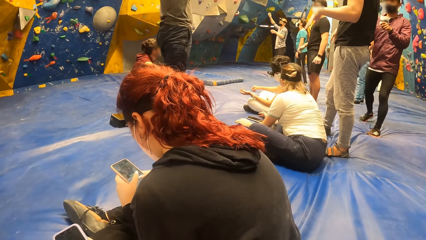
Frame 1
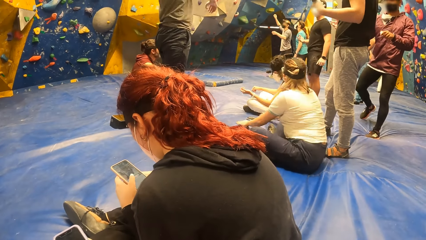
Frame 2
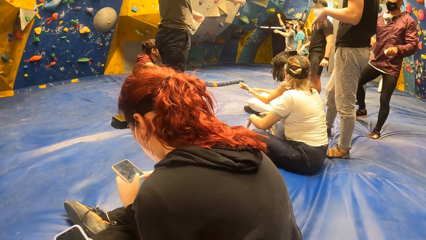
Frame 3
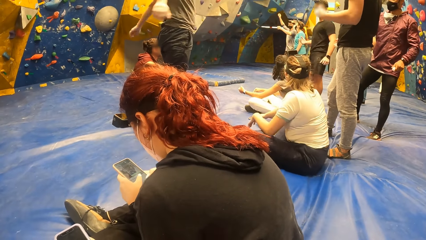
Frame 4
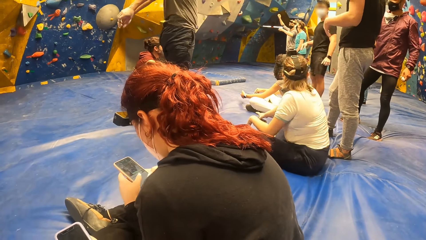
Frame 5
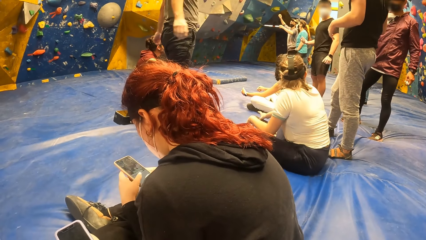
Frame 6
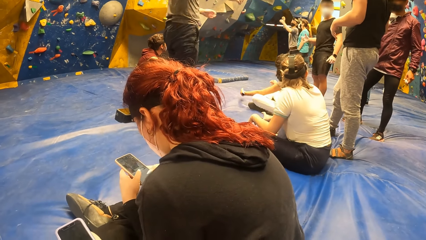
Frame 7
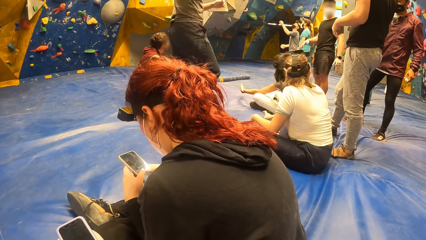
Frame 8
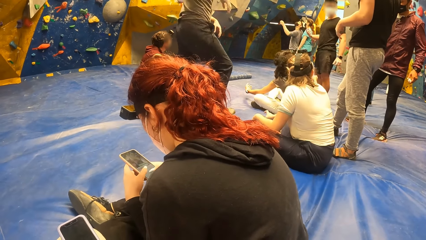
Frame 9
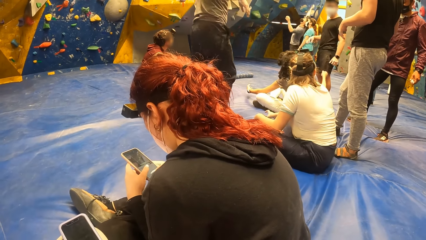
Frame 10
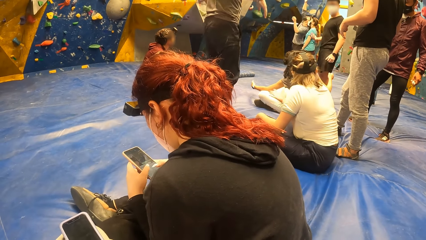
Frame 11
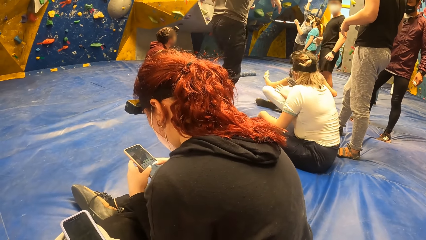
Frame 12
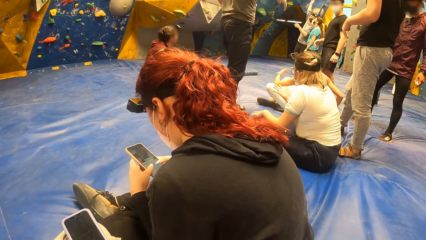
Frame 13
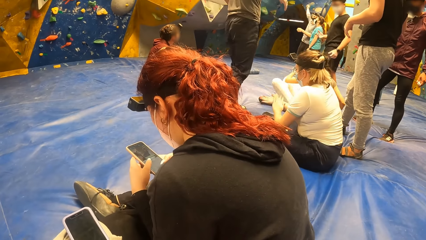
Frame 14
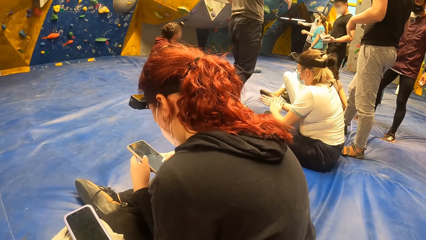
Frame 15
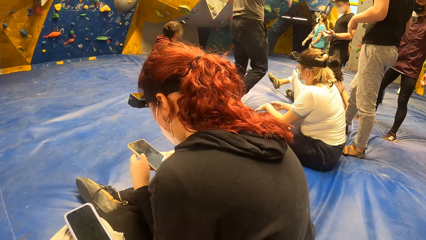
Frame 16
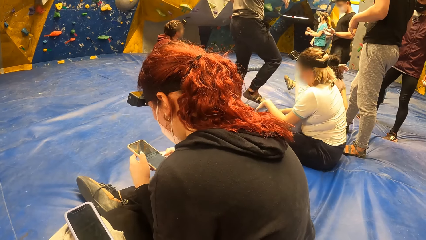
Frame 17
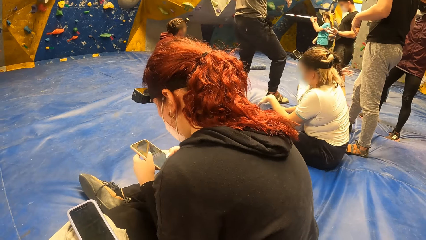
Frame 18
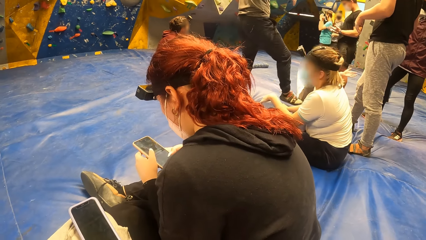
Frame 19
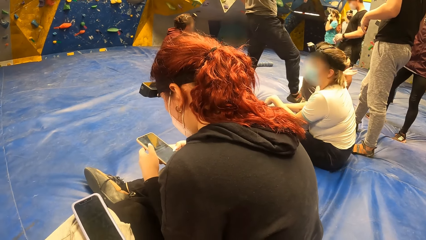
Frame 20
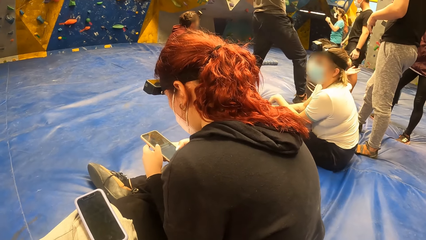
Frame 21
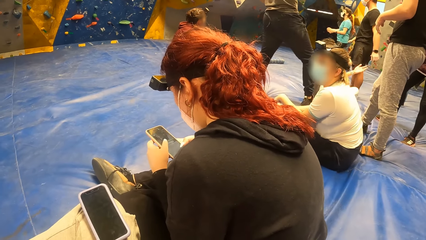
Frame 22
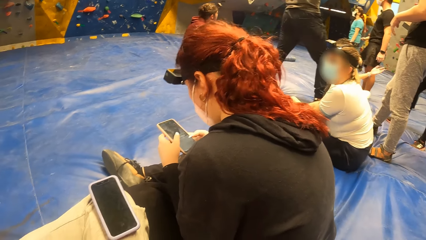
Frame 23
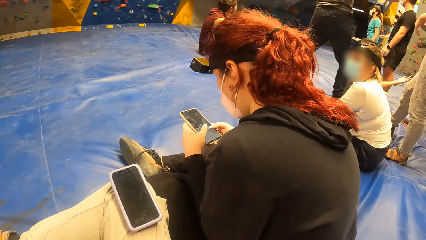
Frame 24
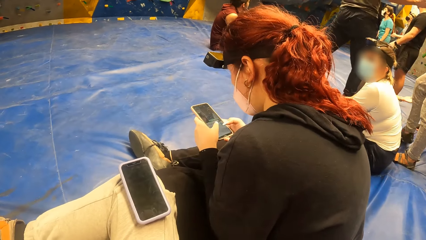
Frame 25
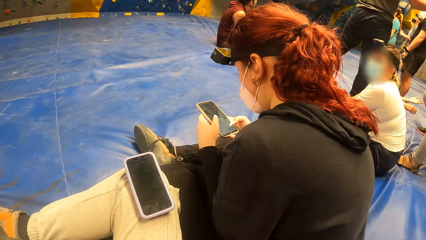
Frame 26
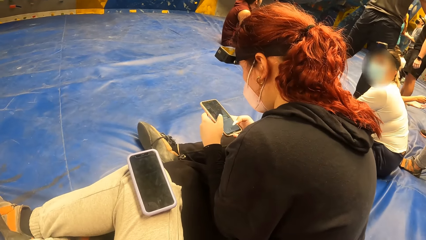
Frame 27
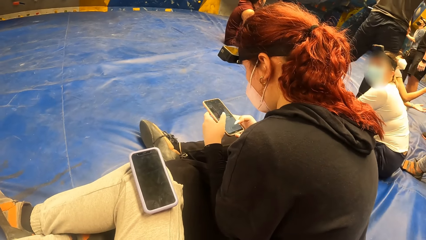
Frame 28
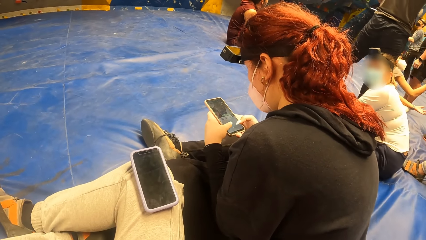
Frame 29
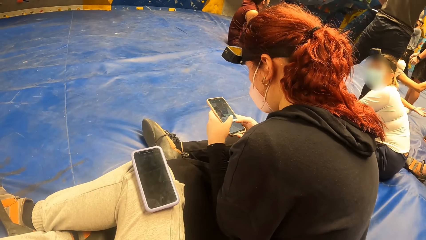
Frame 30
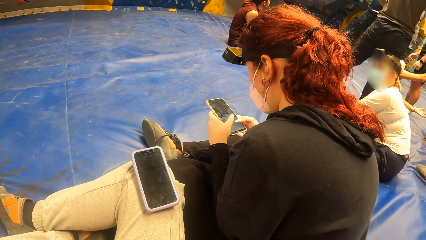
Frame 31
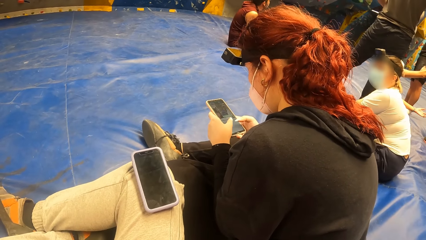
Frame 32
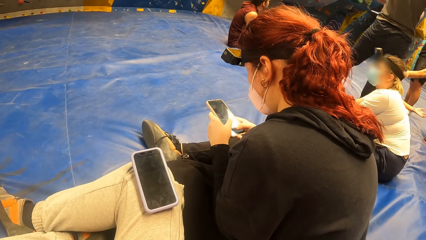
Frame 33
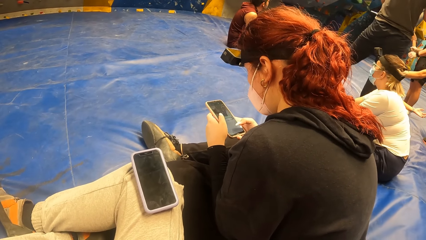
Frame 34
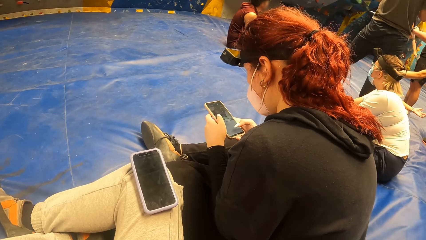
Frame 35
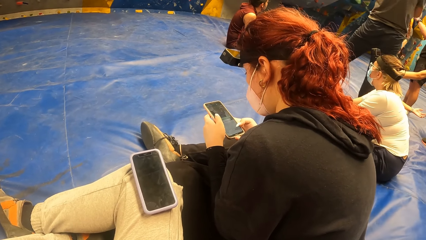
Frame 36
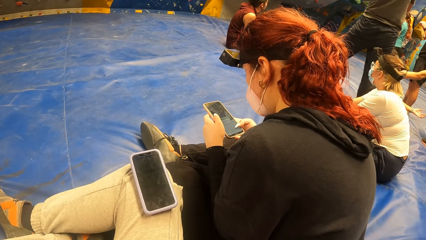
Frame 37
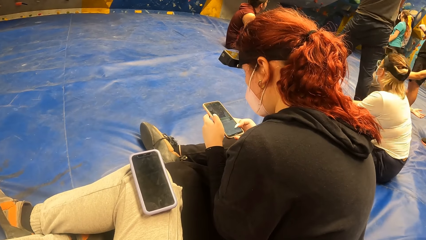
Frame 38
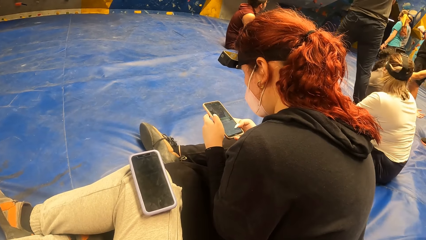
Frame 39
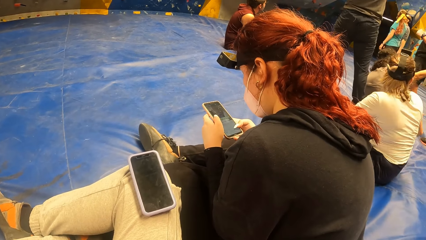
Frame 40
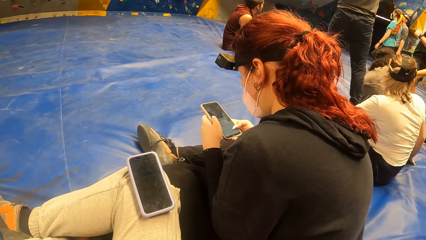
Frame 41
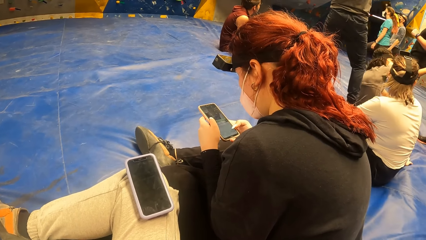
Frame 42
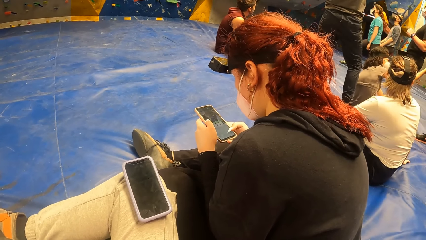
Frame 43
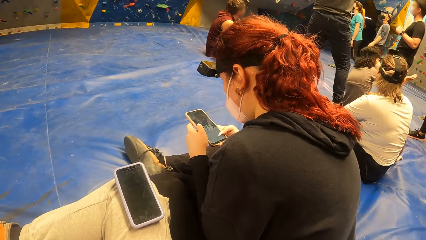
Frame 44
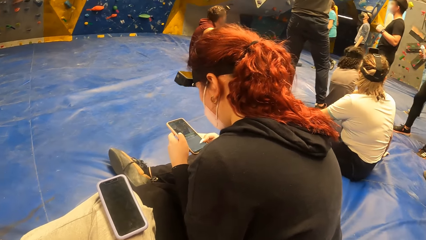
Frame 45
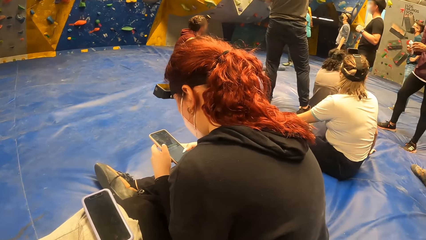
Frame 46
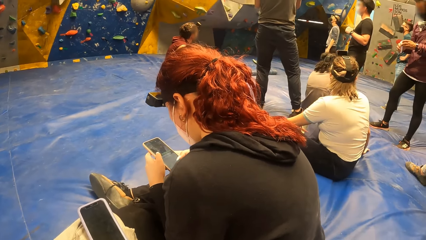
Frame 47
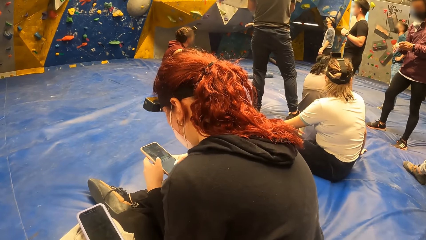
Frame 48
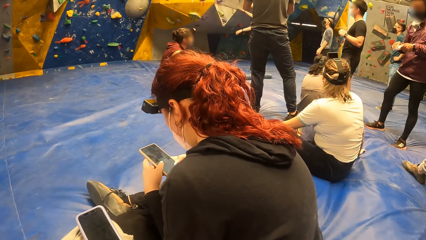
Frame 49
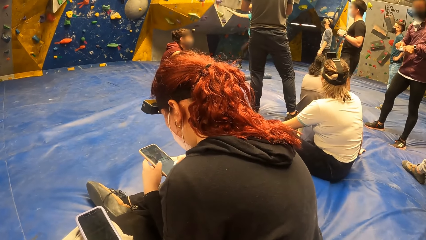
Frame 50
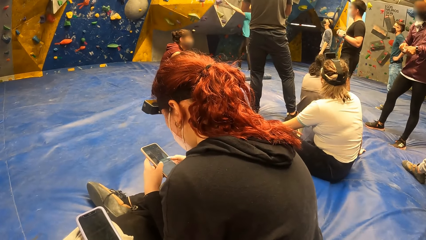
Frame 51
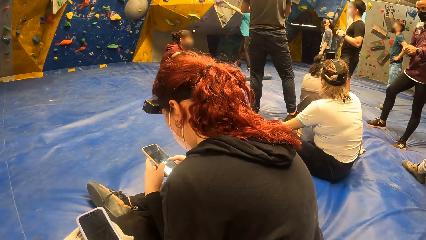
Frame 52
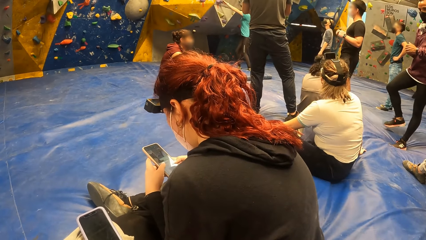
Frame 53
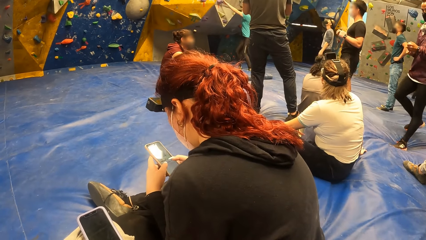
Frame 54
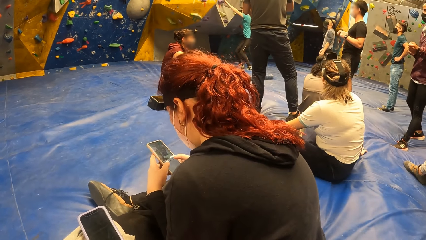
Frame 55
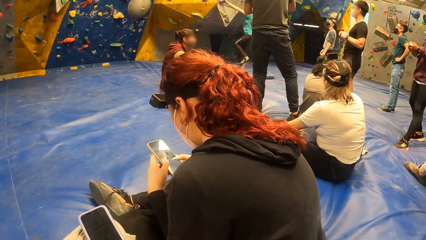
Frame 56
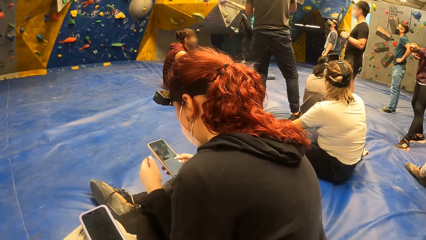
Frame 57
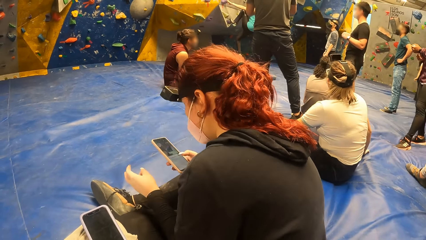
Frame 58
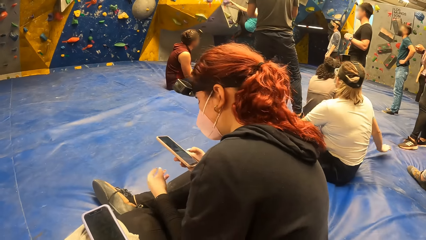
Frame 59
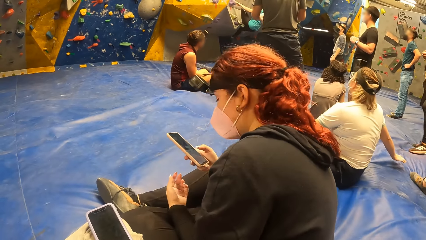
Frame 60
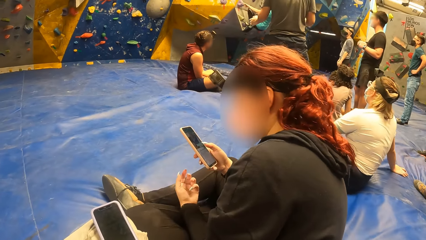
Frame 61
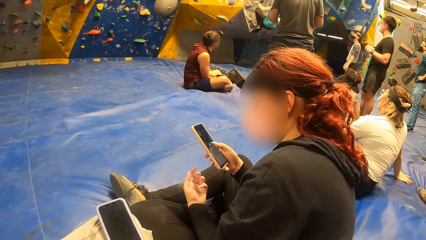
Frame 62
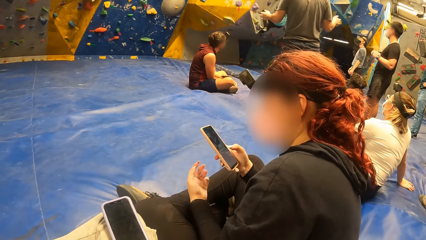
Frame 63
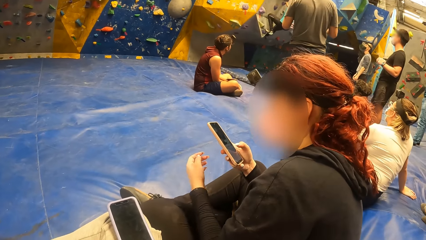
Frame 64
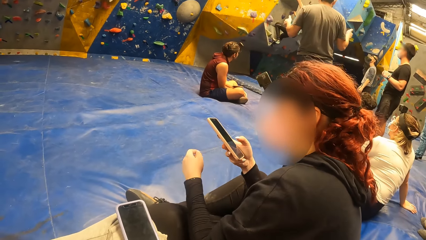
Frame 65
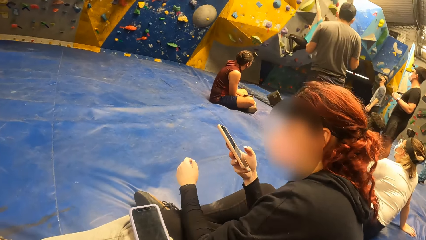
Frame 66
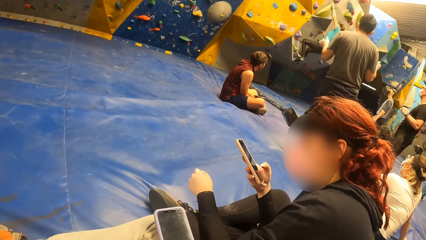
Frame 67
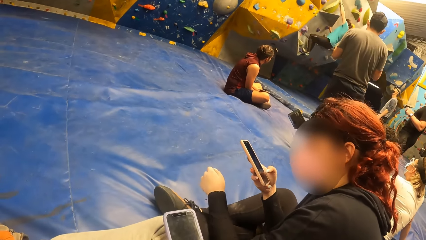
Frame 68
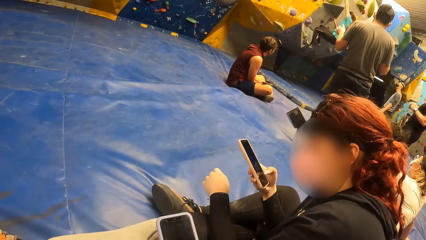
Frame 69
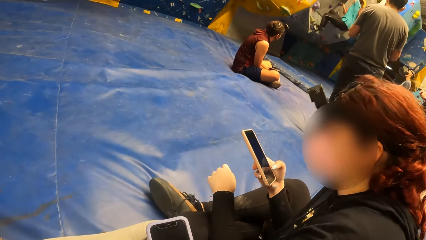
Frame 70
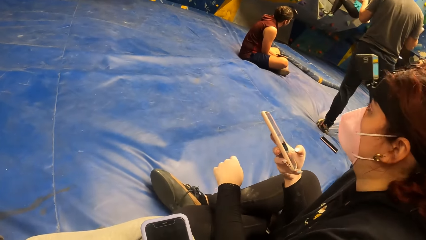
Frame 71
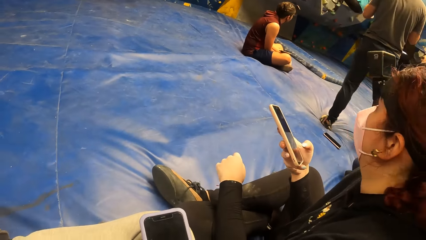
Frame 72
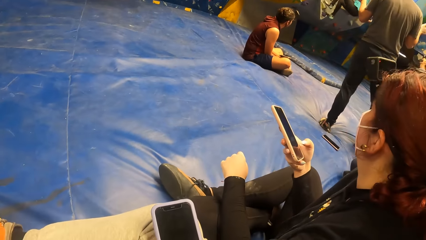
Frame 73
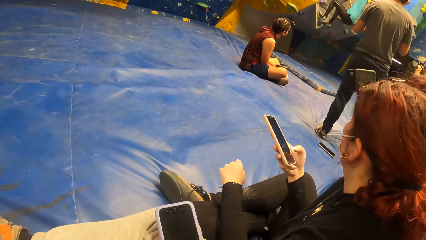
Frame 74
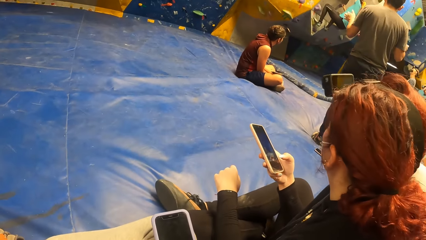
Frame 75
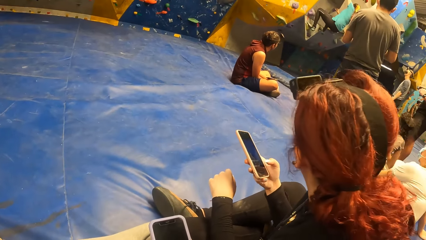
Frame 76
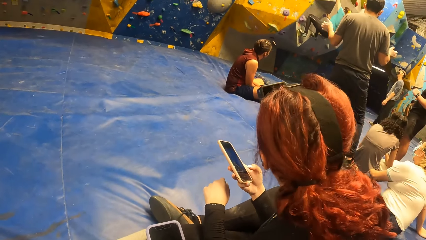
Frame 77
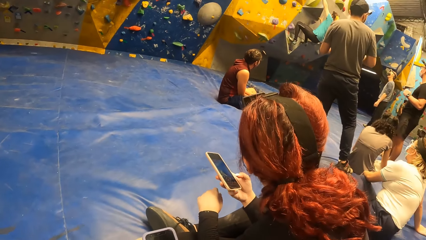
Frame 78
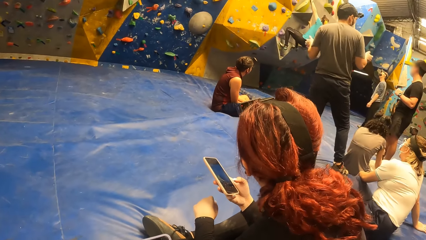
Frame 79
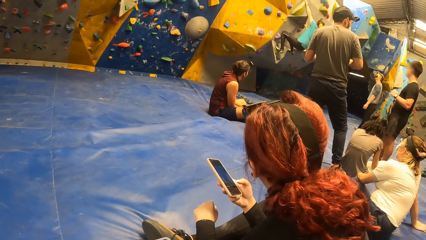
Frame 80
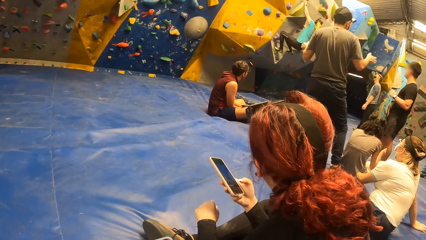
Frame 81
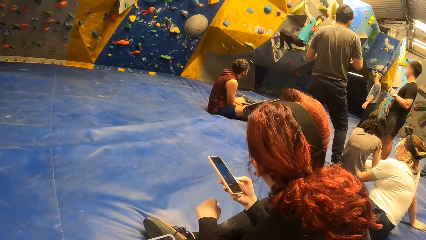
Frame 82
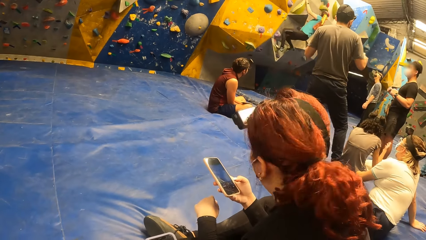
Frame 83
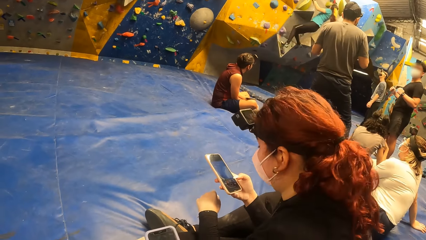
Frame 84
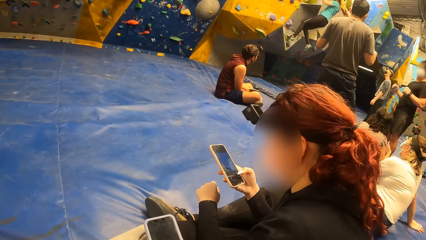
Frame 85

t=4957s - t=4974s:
A man holds a bottle with both hands. A woman climbs the rock wall with her hands and legs. Another woman operates the phone with her right hand.
